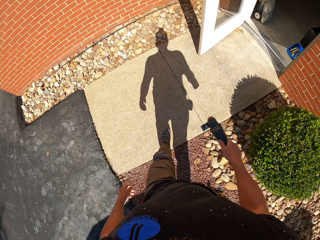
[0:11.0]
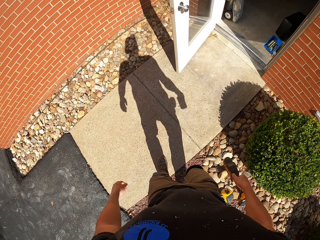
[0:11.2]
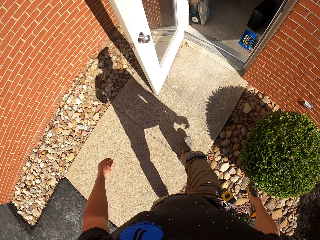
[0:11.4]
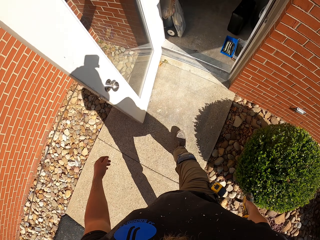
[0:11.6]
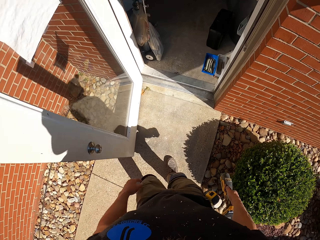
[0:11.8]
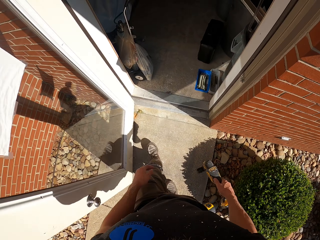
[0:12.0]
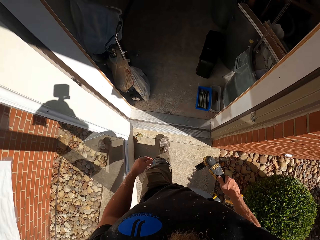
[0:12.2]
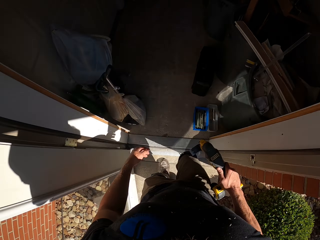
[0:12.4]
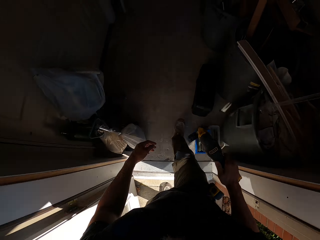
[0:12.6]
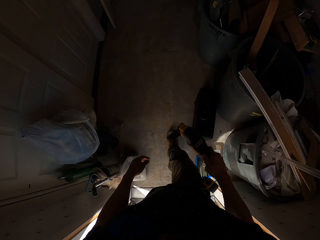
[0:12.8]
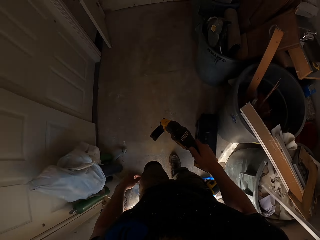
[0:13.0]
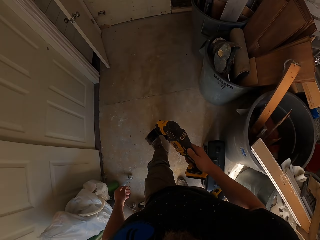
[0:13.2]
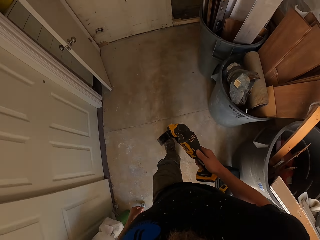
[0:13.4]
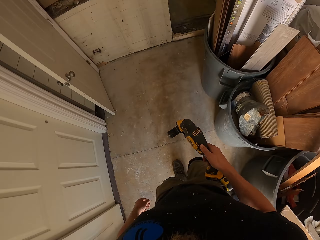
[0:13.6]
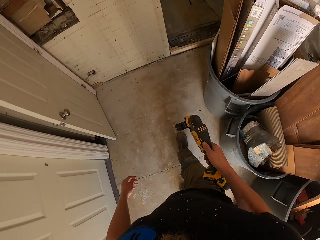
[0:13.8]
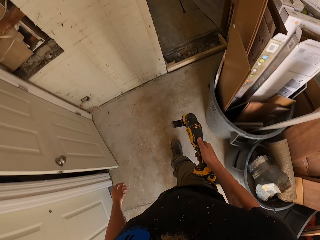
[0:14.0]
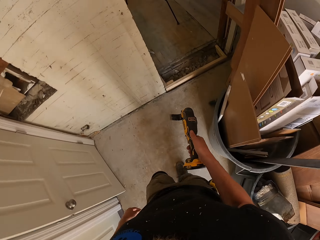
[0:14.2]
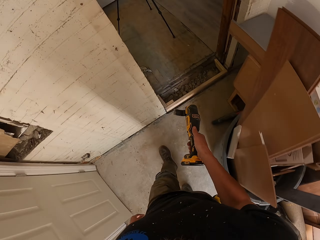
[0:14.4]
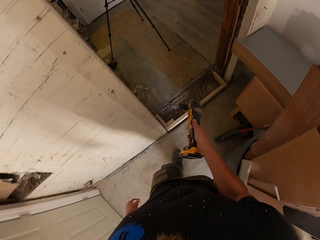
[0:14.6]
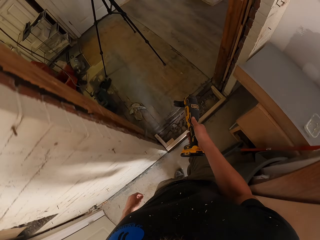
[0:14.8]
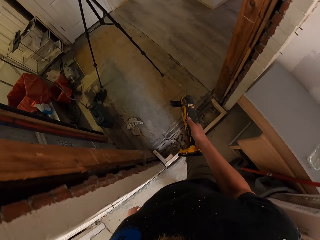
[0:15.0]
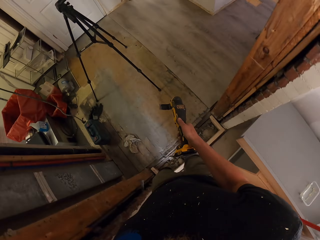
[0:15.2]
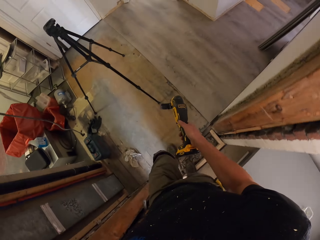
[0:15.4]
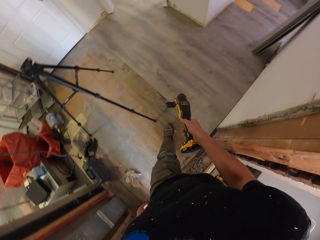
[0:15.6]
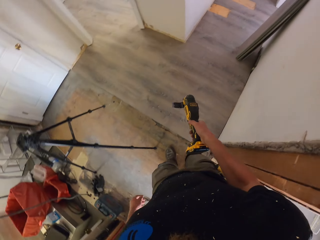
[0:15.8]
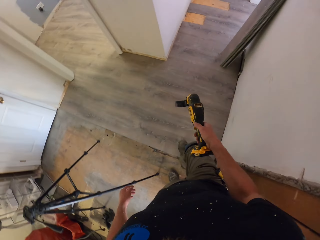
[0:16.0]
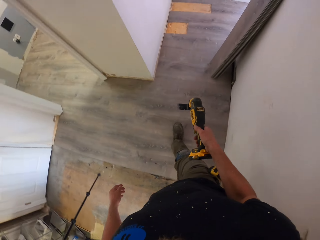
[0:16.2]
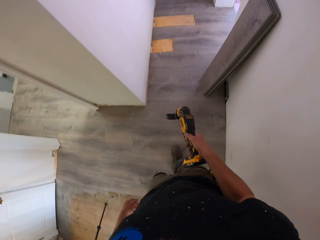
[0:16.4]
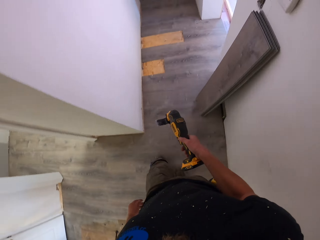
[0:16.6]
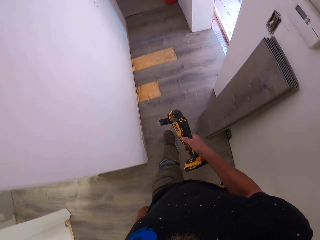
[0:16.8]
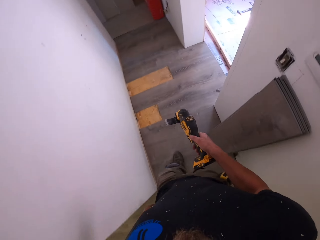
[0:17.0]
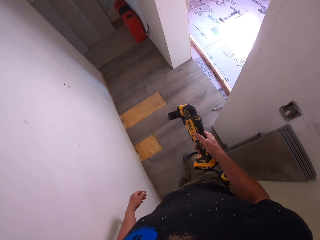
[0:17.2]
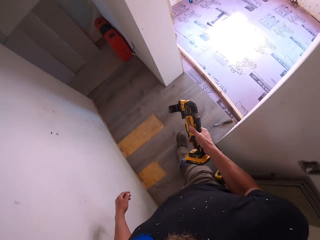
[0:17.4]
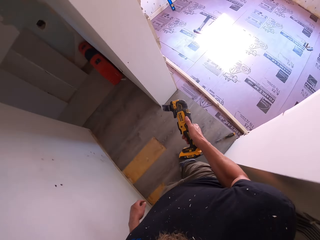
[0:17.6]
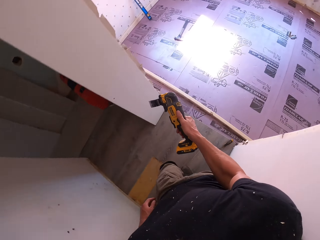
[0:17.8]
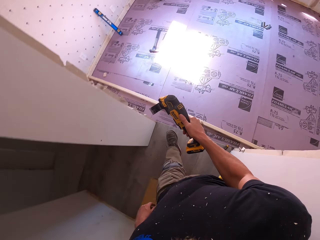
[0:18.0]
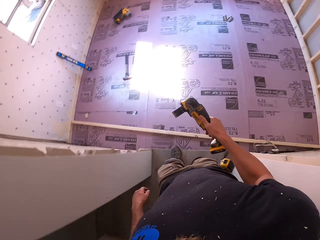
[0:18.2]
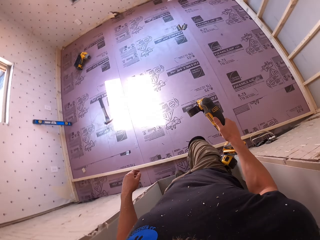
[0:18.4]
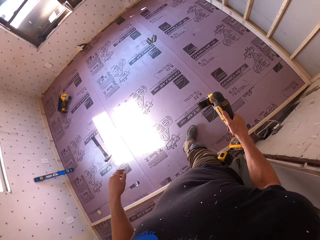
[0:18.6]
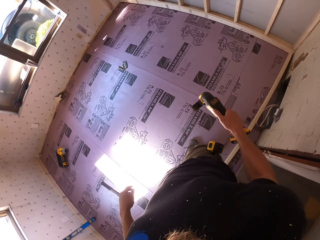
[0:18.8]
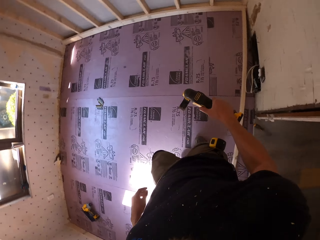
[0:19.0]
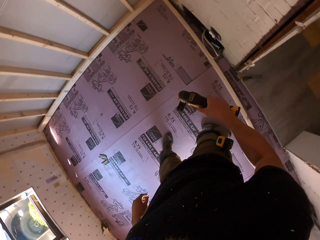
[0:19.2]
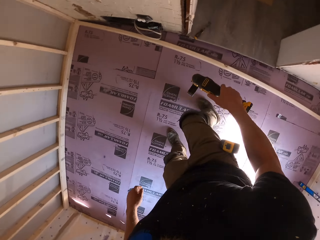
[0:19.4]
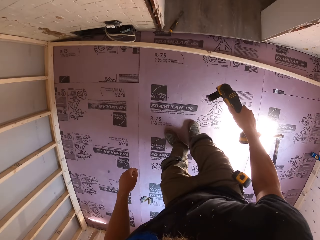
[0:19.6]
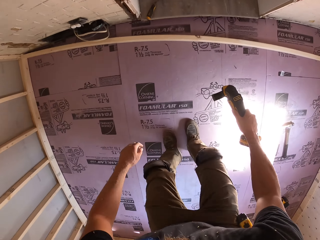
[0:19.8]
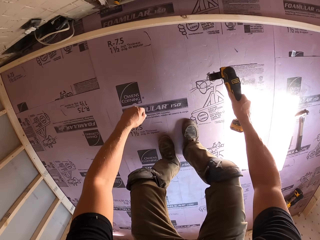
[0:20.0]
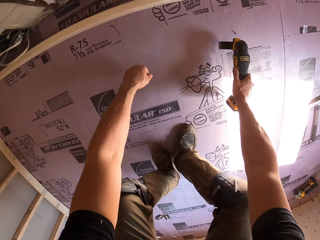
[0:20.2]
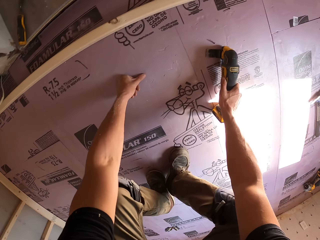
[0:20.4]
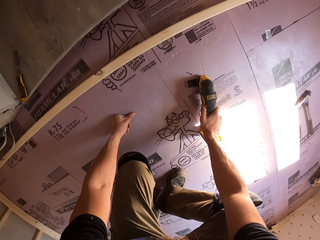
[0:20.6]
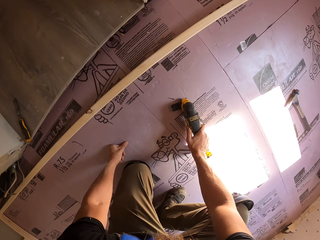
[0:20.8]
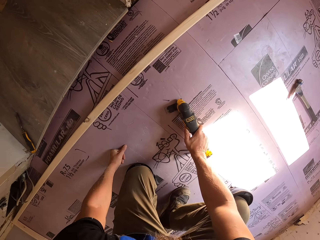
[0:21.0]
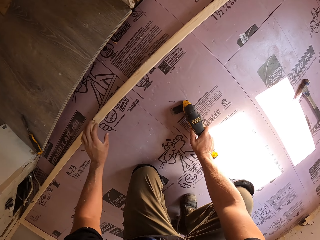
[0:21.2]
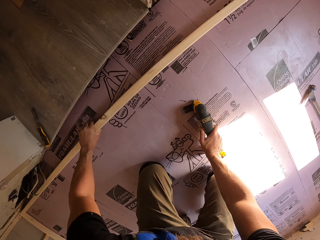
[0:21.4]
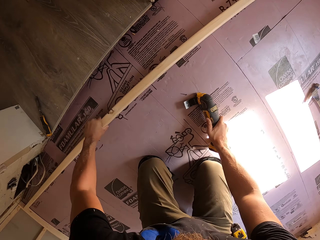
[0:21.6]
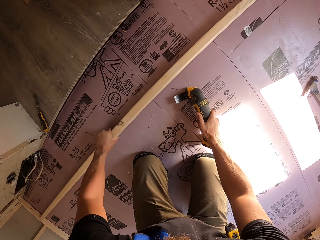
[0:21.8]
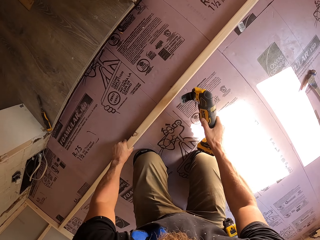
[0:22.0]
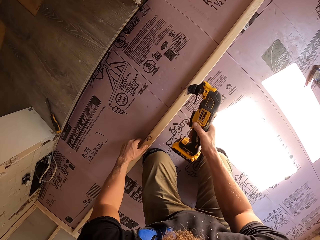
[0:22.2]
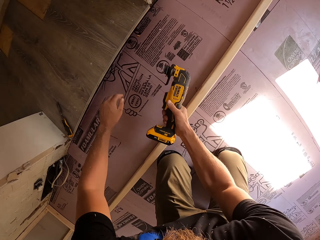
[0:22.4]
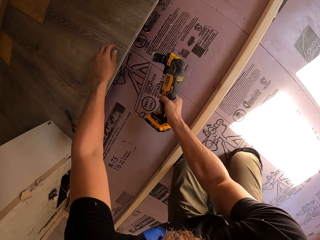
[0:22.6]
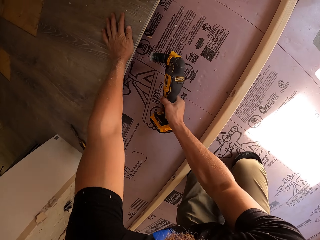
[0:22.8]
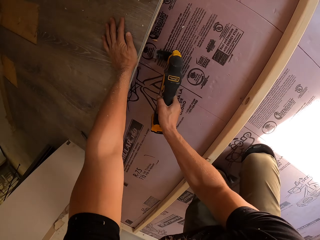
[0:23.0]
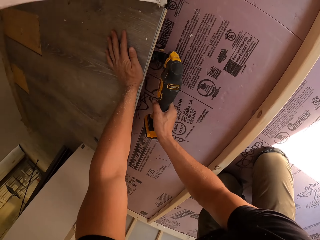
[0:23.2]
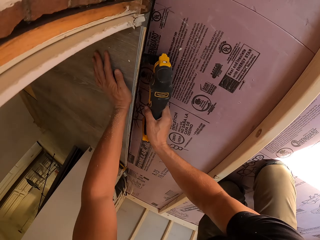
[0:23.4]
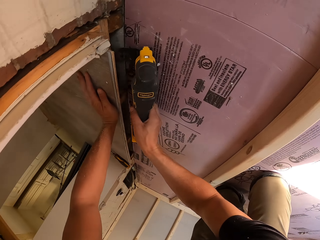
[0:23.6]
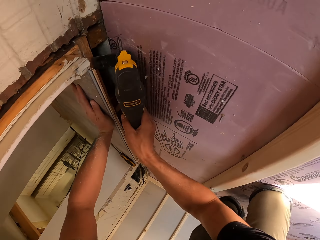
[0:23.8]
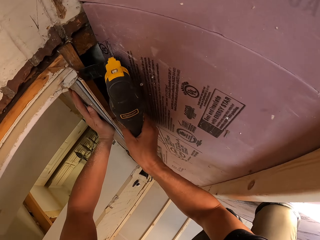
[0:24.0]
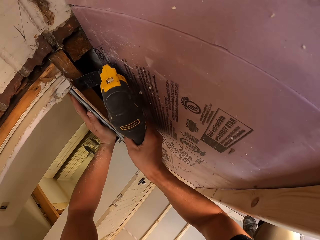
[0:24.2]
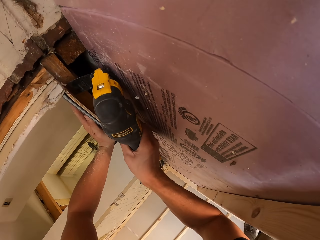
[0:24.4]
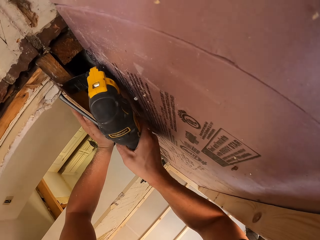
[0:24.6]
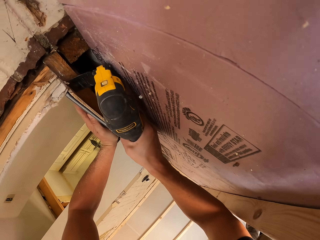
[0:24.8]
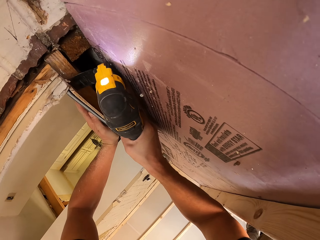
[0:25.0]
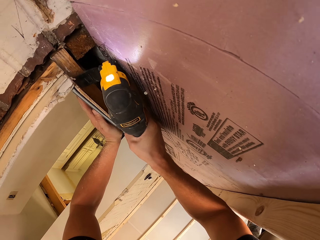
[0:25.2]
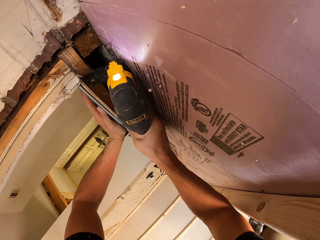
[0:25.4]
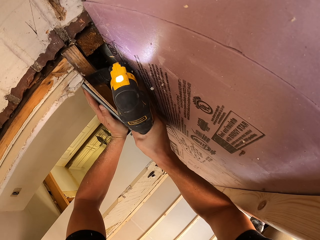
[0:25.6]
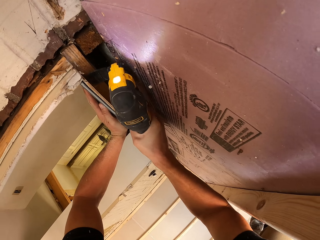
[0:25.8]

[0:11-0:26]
The camera wearer walks into the house. They enter a room. They place the drill on the floor. They kneel down, touch a piece of wood and move the wood aside. They drill the wood. They cut a sealing board with a cordless reciprocating saw.

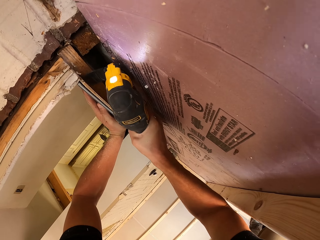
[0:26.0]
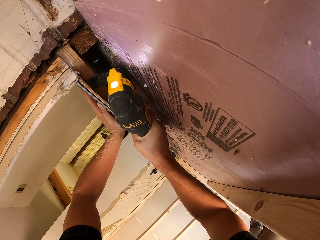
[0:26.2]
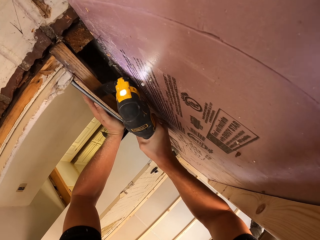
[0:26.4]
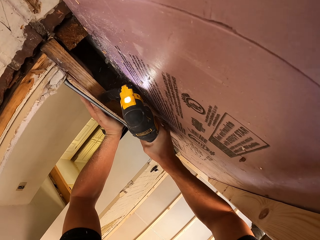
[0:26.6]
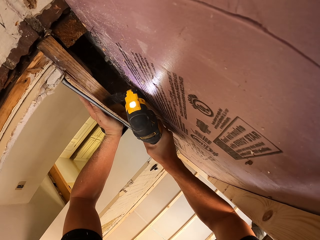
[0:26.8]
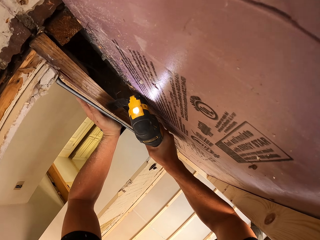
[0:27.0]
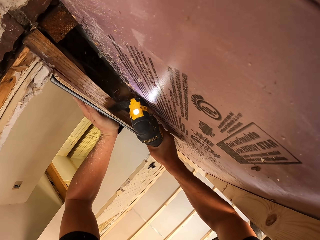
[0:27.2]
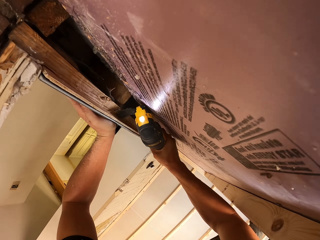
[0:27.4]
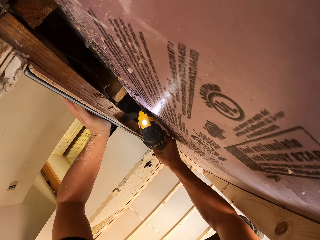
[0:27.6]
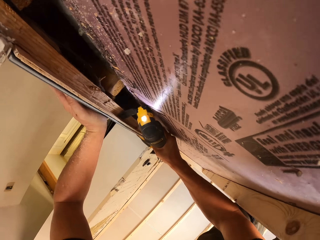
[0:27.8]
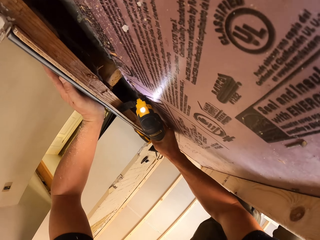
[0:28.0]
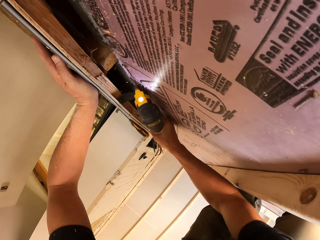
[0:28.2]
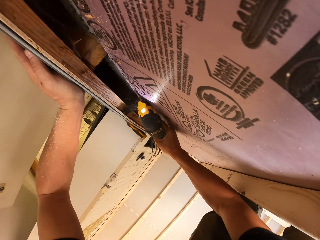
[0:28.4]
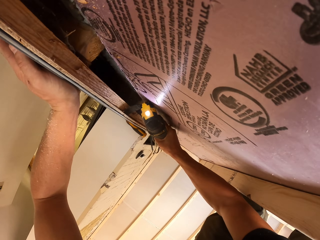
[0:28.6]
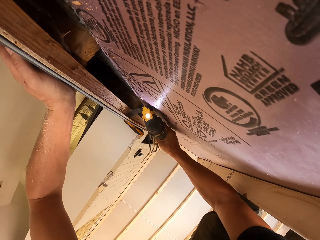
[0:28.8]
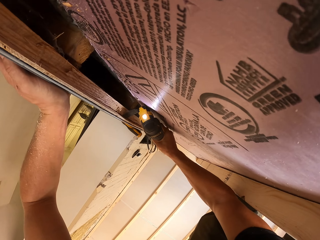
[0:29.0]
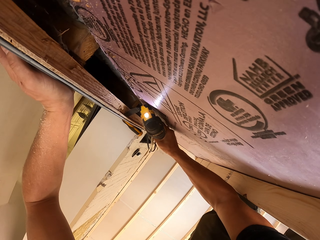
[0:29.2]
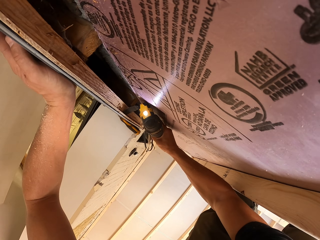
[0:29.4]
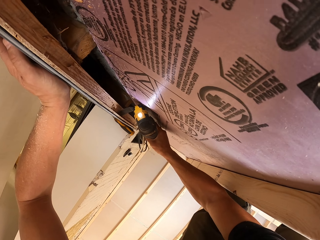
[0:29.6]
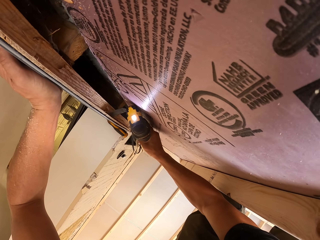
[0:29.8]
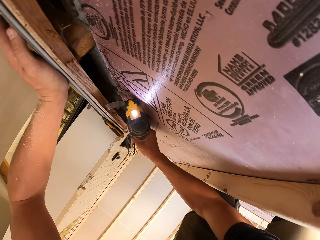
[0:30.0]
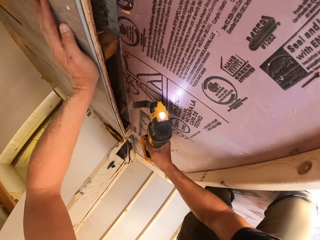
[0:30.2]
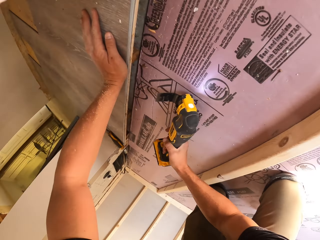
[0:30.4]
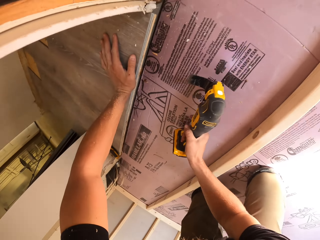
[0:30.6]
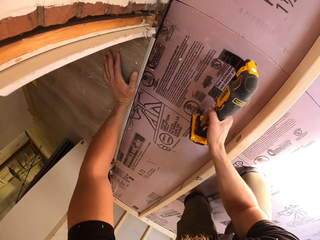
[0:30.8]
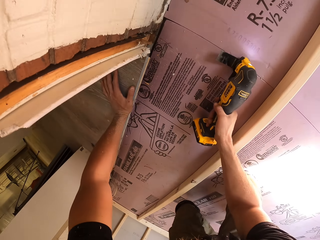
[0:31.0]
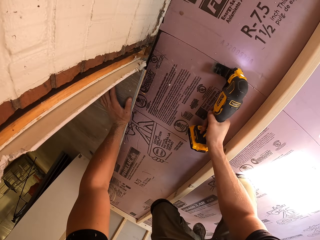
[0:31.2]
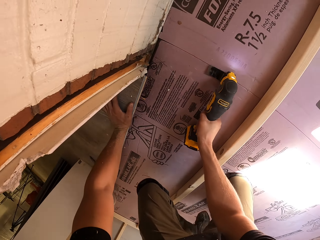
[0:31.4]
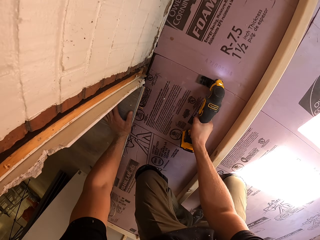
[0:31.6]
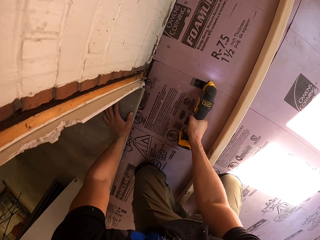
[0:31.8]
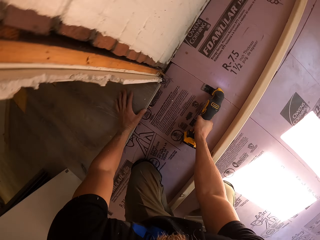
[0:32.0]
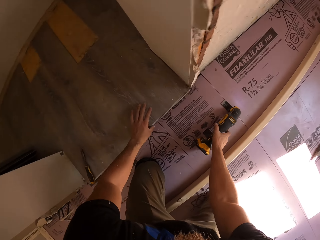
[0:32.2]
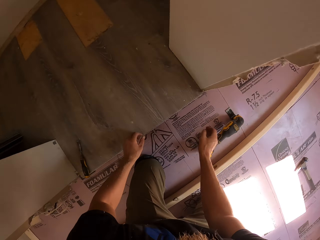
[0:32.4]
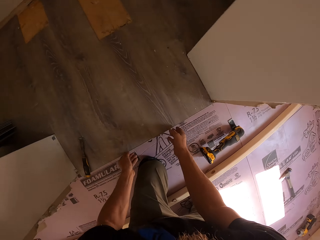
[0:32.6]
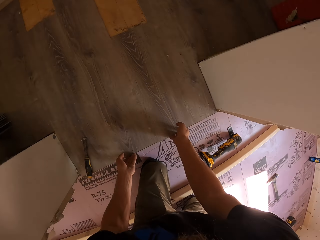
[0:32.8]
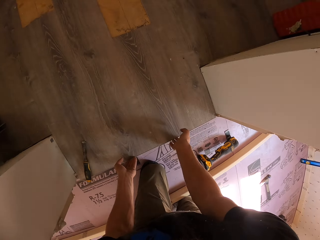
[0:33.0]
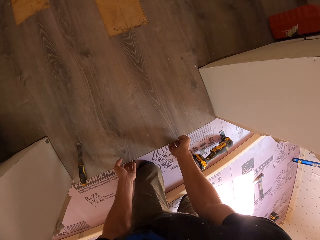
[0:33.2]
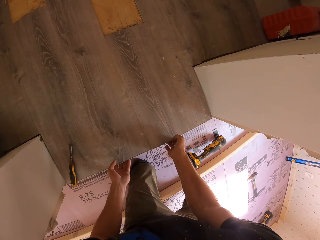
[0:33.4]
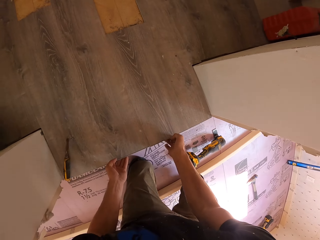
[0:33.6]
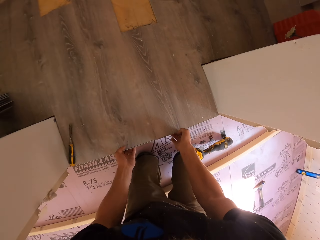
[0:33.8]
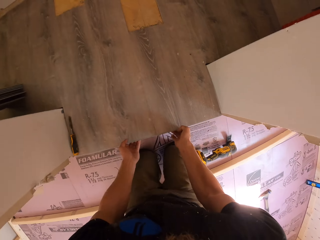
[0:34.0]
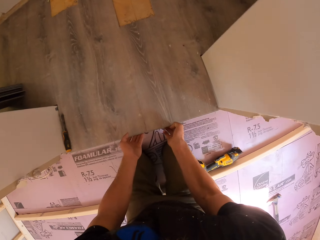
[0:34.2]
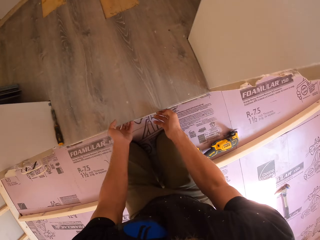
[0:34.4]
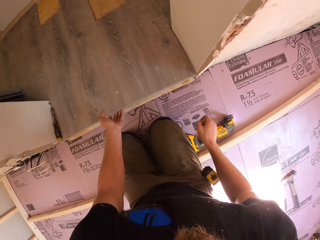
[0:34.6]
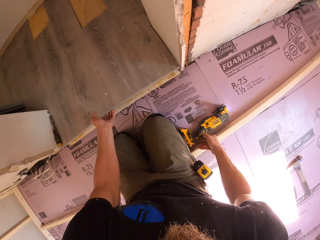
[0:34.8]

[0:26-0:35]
The camera wearer places the drill aside. They lift the wood.
